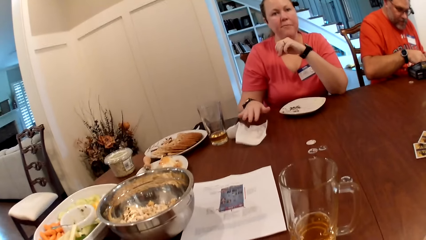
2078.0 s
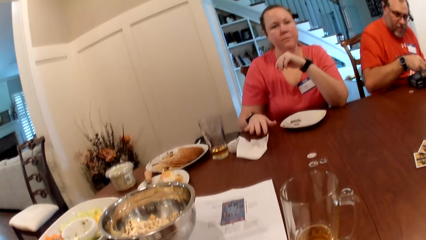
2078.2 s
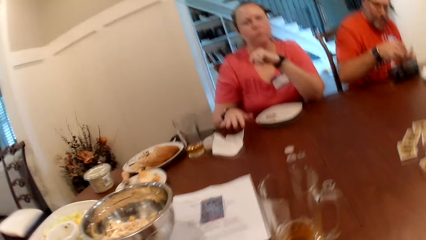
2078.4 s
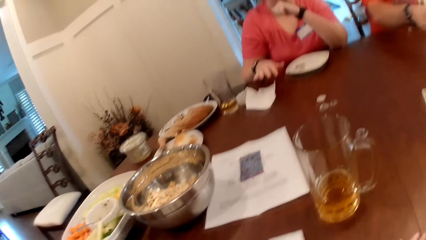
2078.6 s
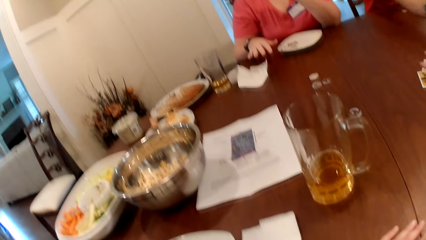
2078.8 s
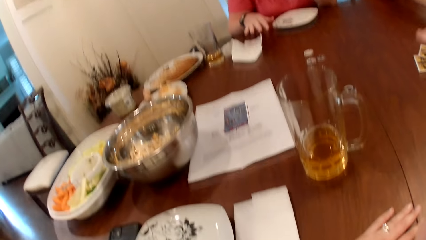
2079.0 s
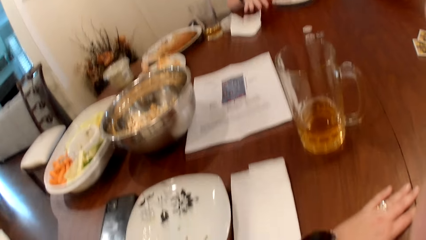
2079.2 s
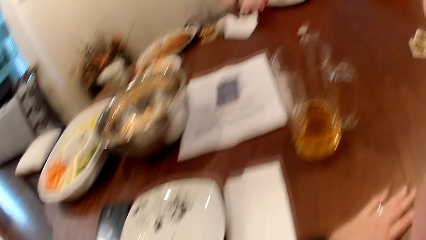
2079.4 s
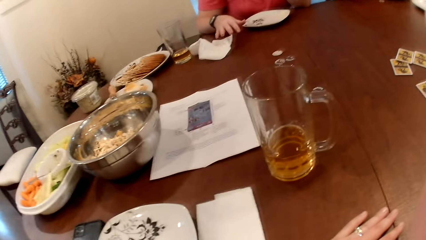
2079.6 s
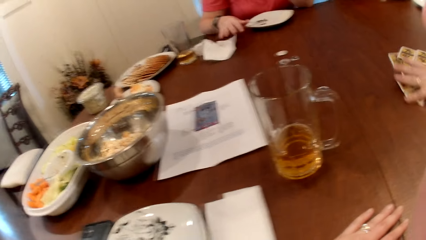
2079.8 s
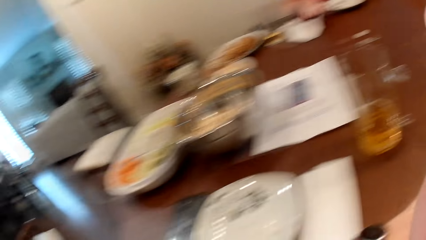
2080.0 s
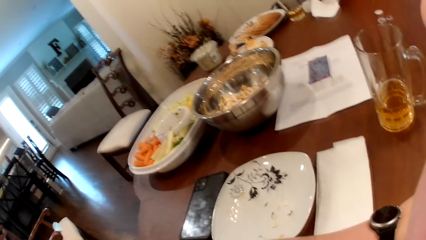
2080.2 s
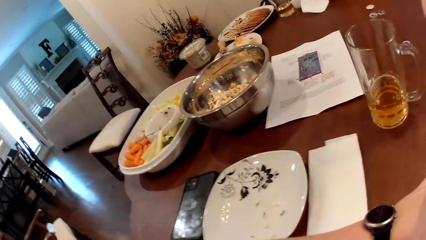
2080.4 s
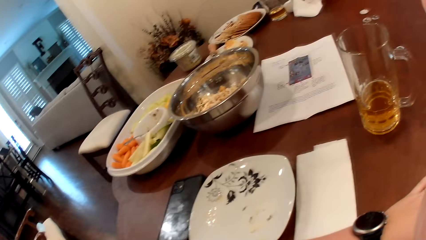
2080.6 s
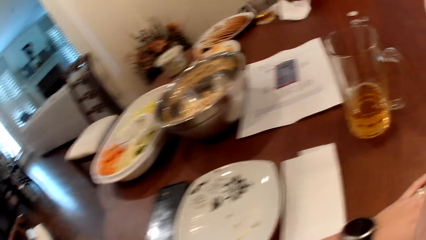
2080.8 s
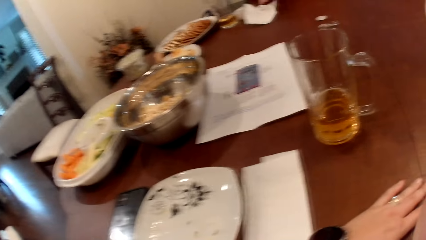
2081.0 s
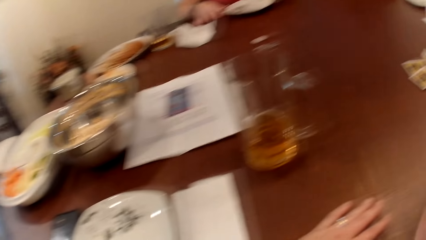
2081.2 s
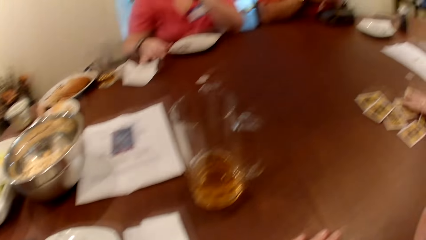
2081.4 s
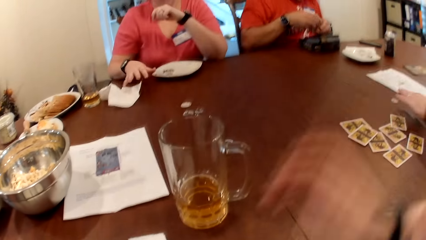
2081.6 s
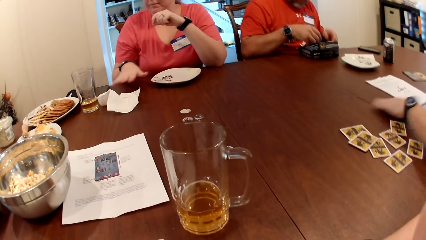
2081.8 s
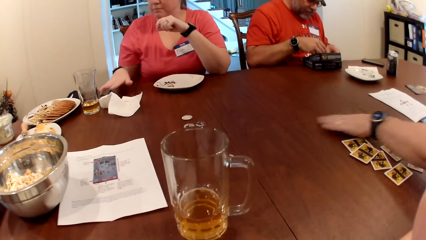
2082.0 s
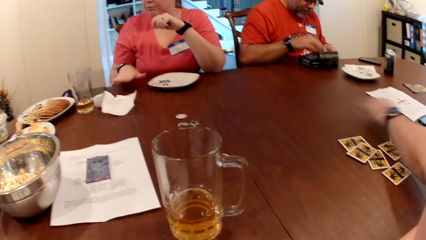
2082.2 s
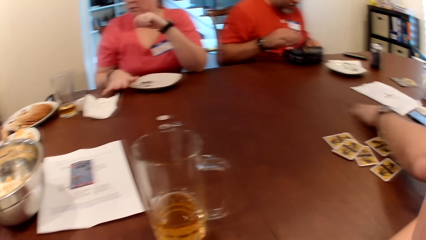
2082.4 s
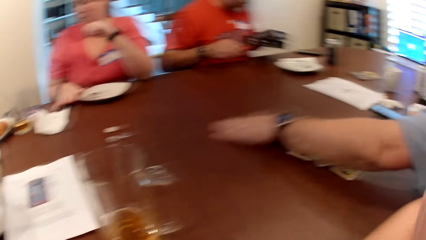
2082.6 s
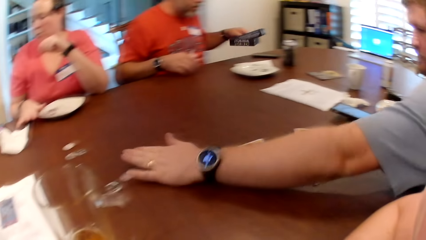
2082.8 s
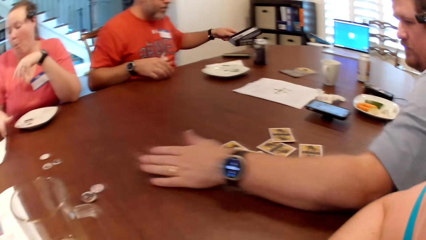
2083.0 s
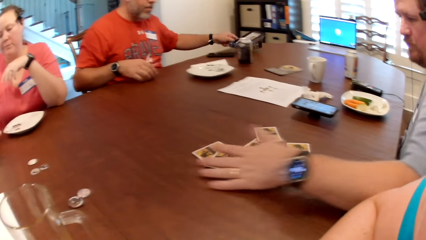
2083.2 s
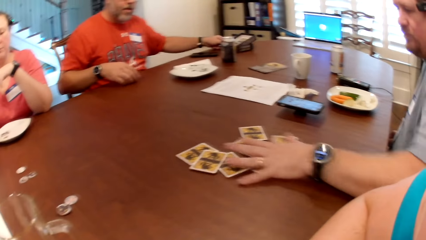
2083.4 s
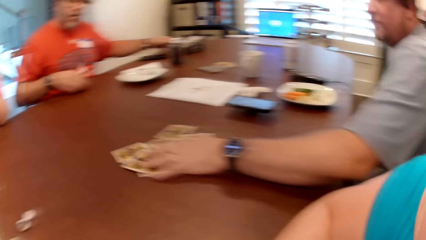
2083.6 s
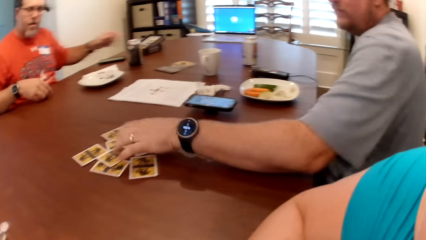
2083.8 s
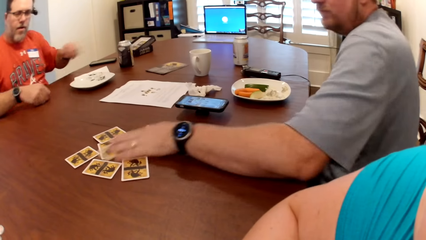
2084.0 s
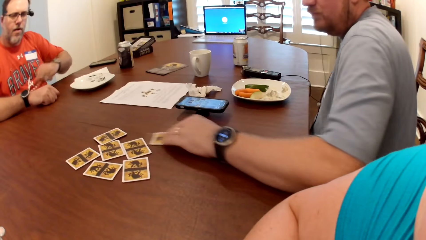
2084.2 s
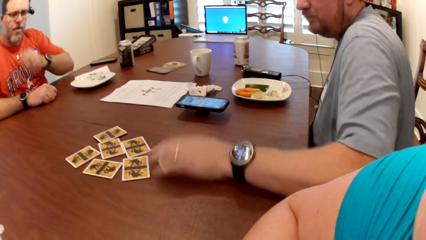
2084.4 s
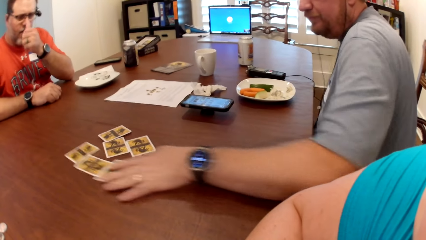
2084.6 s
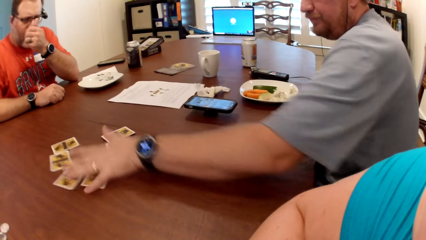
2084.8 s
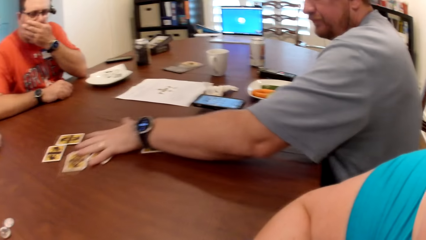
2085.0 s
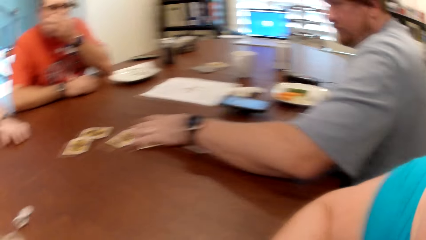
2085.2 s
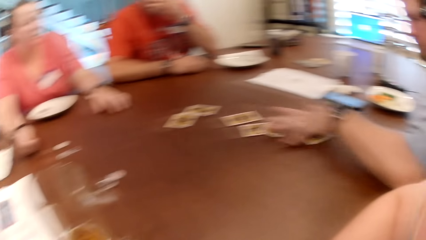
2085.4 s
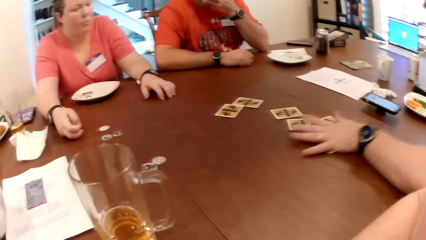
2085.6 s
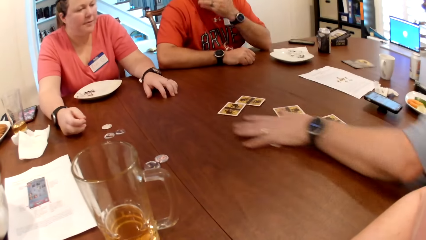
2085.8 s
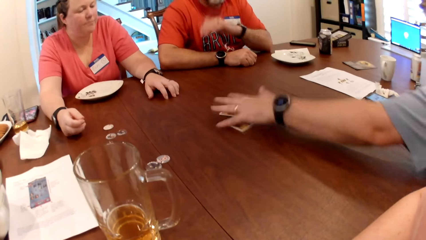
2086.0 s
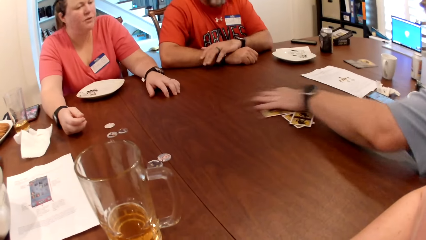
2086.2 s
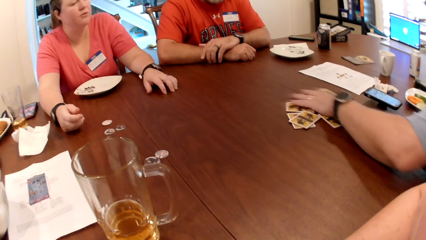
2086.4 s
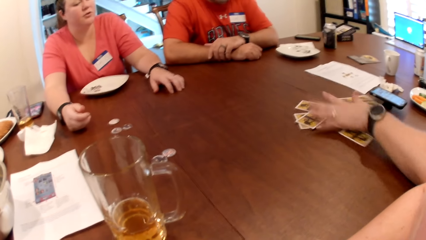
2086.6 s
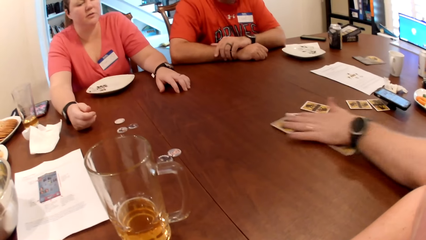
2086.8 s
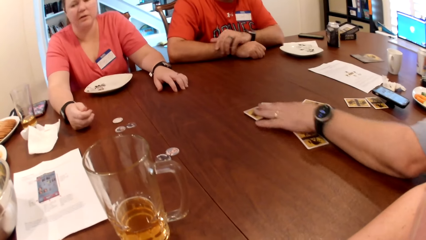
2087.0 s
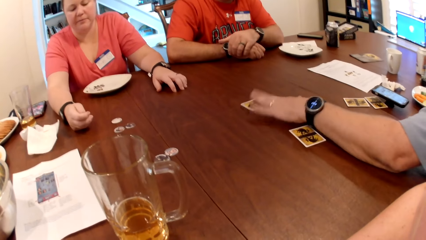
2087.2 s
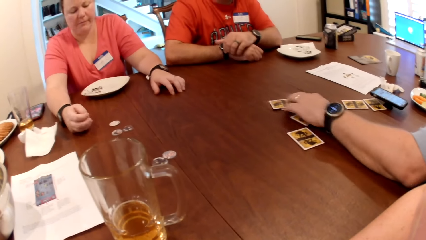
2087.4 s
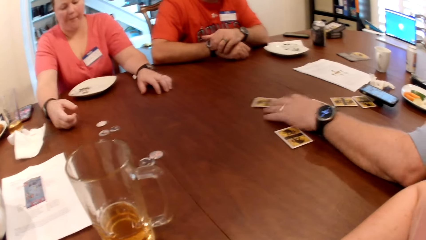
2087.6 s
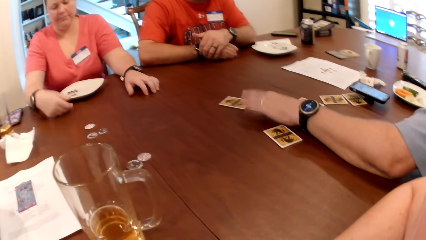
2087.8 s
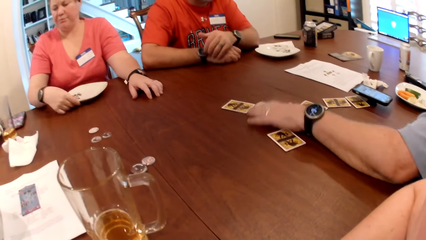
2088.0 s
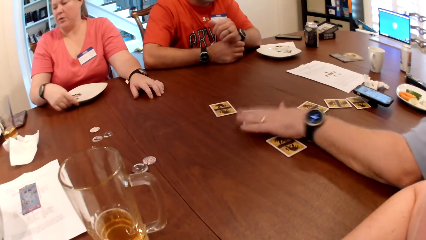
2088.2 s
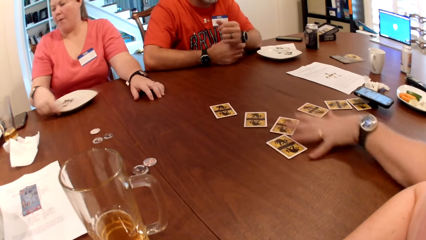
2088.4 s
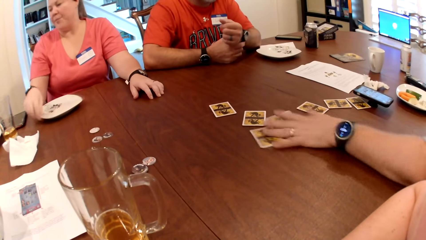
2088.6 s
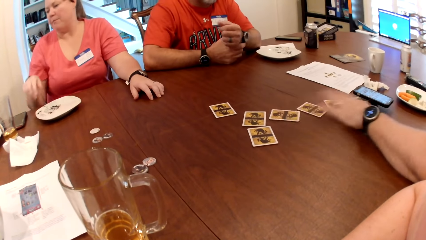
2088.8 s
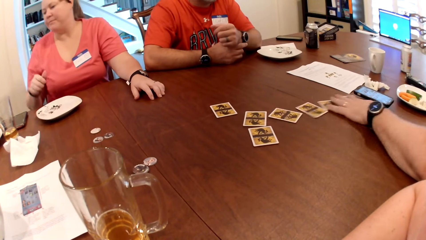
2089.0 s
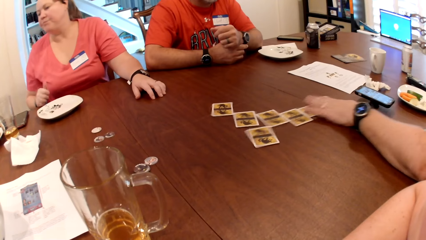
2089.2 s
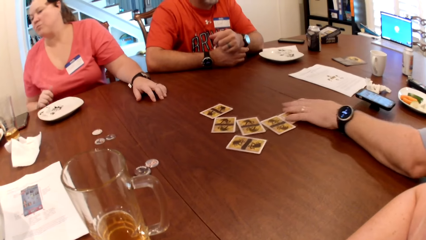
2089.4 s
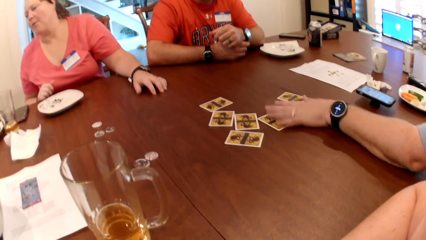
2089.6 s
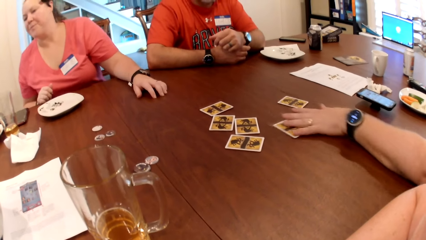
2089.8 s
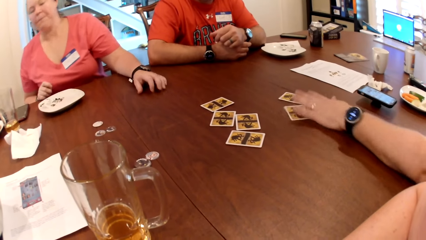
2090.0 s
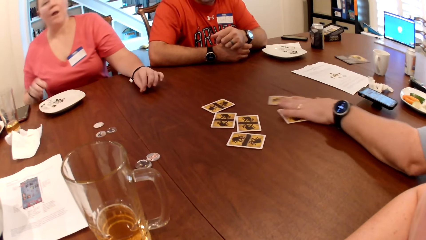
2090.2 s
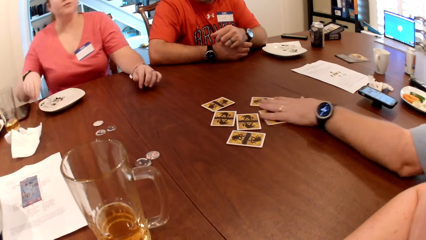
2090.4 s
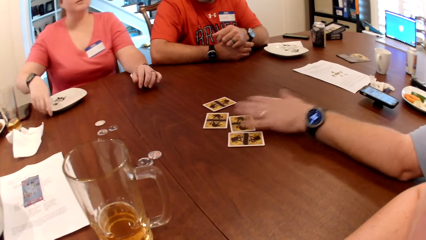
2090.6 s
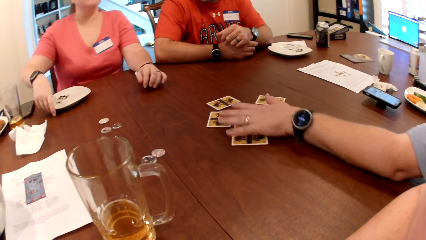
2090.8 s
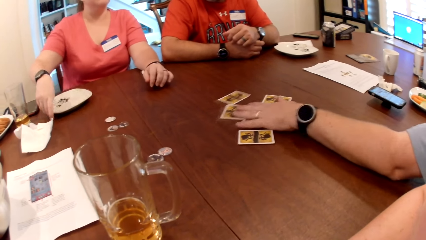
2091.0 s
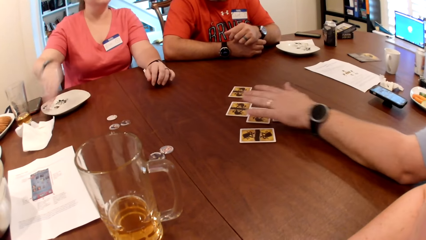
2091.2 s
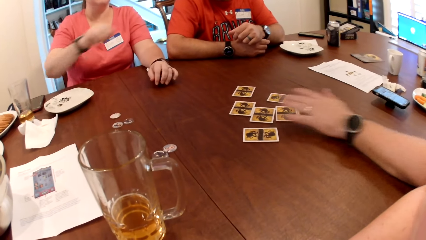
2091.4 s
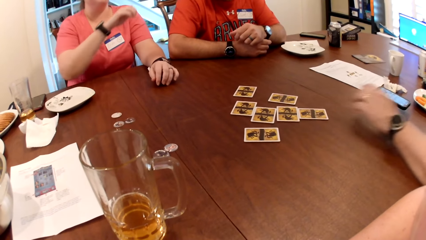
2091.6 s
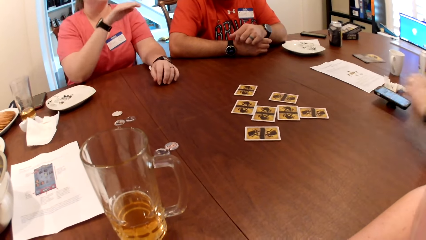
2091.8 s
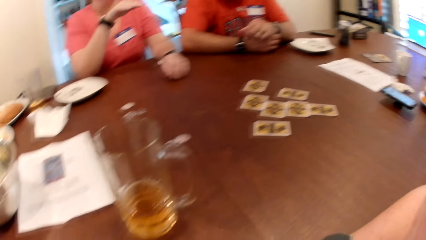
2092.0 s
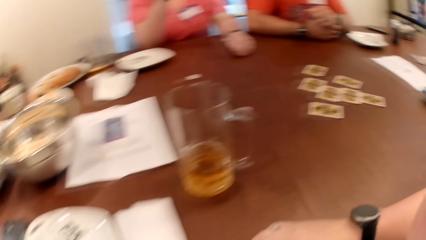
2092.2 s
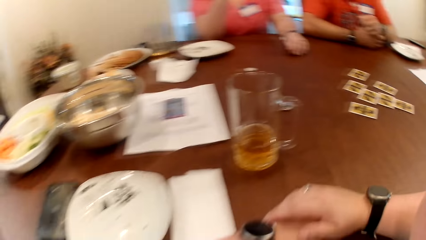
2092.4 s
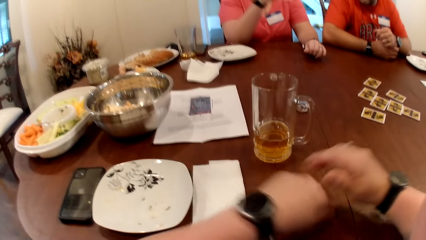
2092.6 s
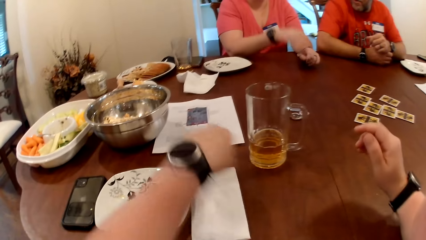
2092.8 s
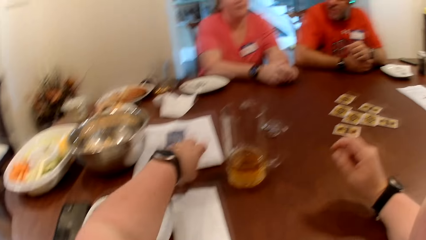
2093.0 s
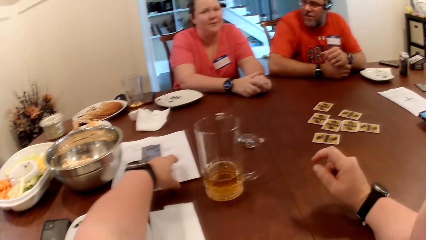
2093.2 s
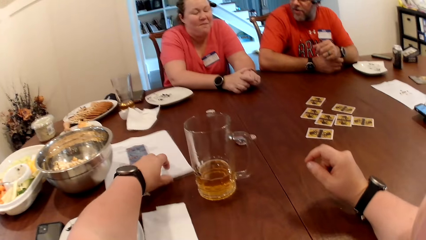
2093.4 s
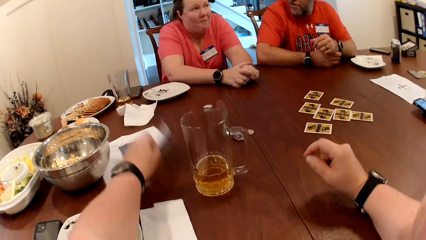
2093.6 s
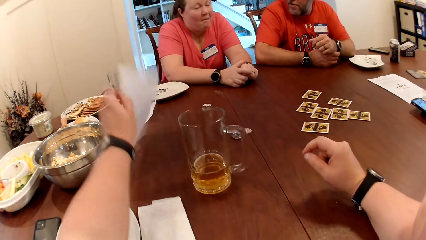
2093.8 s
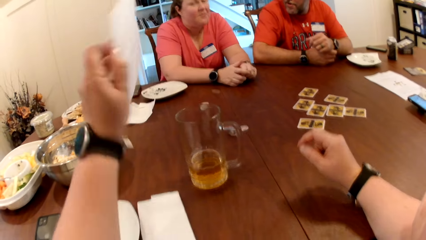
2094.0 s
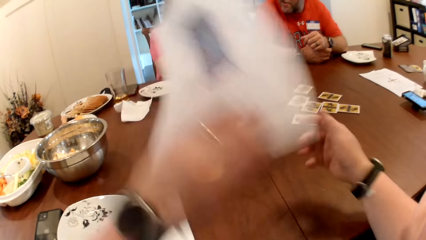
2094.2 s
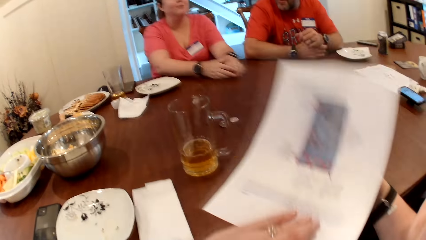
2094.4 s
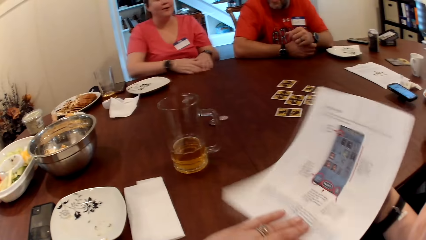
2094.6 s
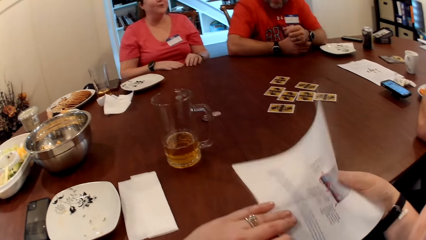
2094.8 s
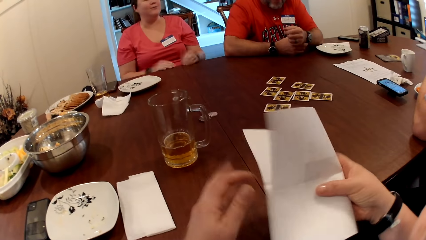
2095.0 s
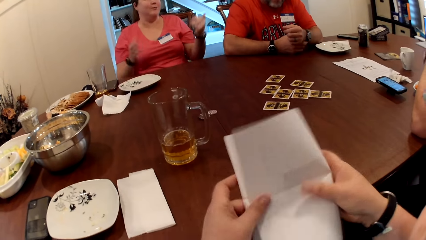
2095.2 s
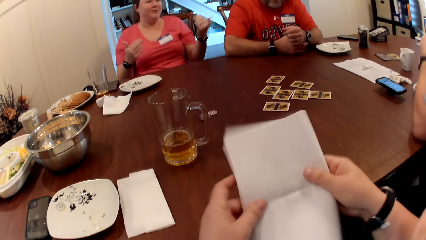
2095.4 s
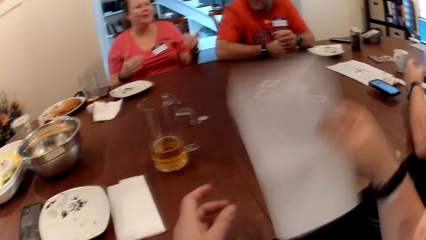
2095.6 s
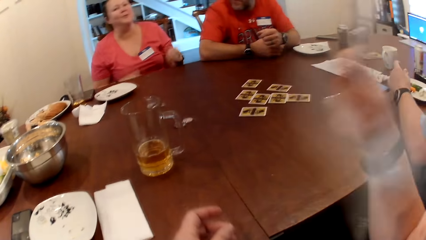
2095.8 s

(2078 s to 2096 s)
A man moves the cards. A lady puts the serviette paper on the table. Another man moves the cards on the table with his left hand. A man interacts with others. The lady moves the plate aside on the table with her right hand. The camera wearer picks up a paper from the table with her left hand. She folds the paper.
